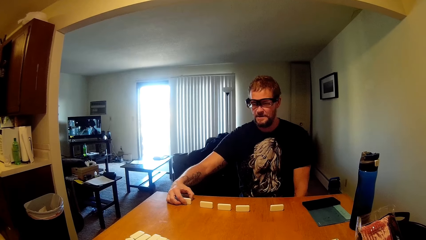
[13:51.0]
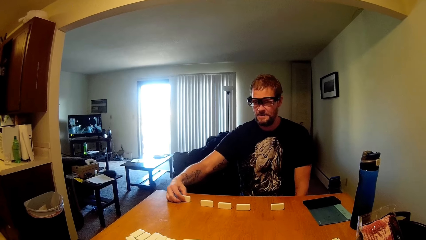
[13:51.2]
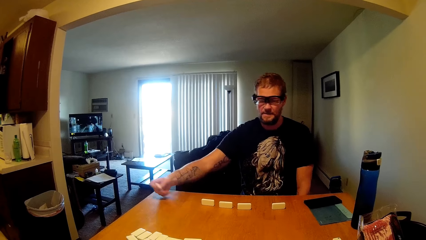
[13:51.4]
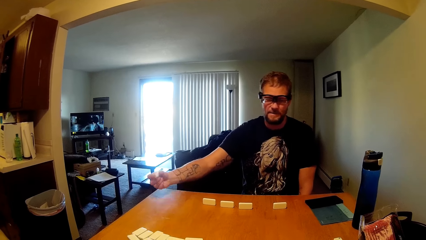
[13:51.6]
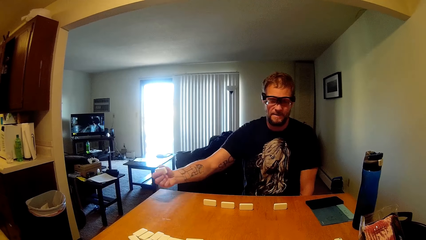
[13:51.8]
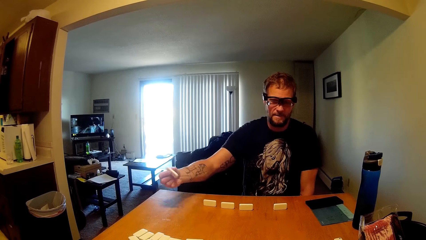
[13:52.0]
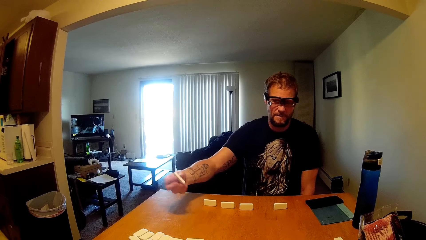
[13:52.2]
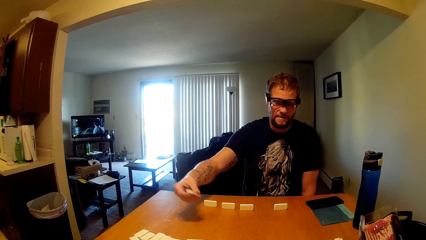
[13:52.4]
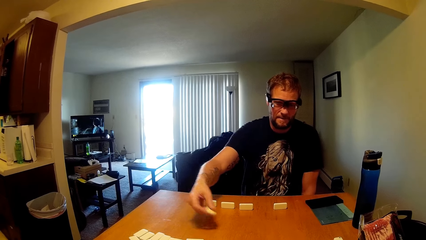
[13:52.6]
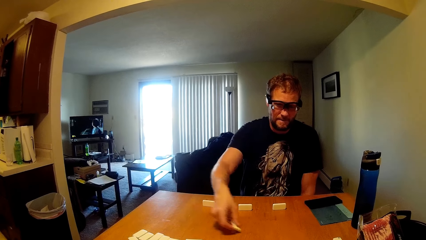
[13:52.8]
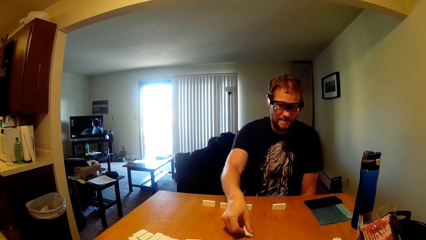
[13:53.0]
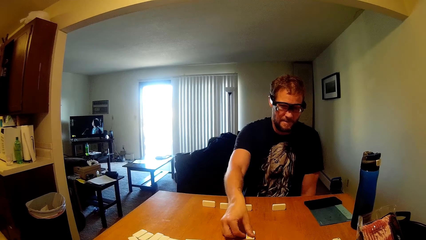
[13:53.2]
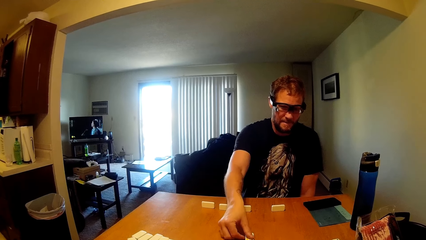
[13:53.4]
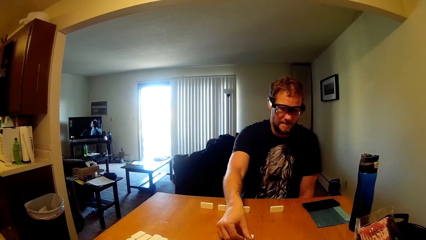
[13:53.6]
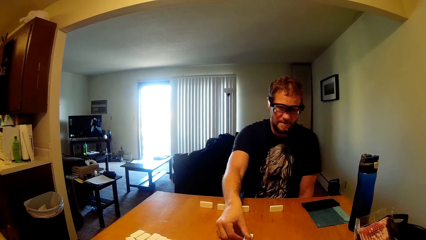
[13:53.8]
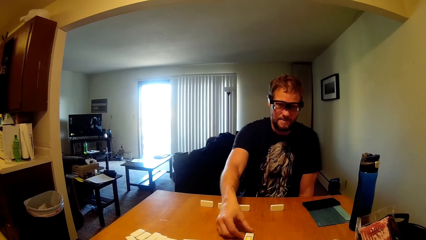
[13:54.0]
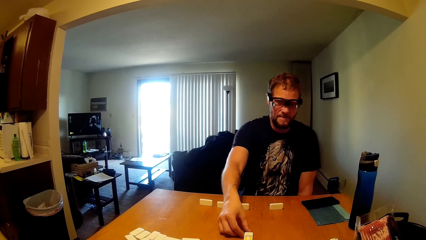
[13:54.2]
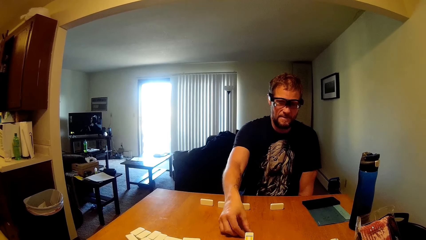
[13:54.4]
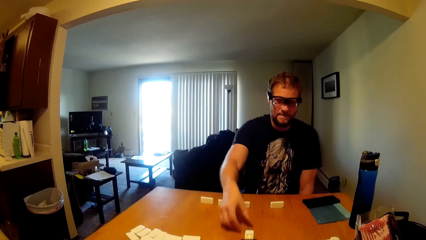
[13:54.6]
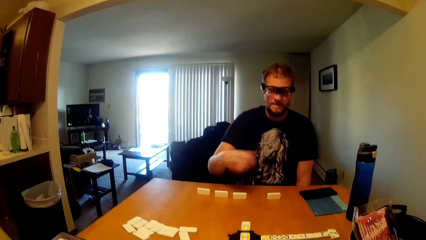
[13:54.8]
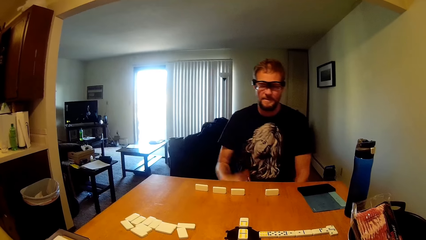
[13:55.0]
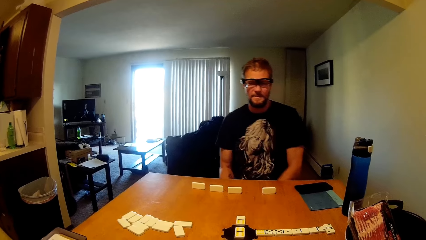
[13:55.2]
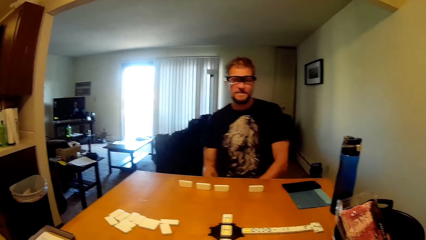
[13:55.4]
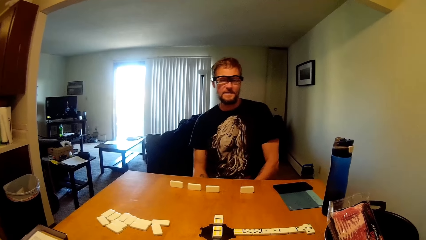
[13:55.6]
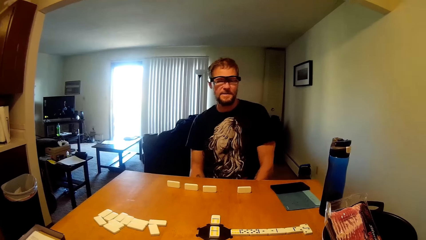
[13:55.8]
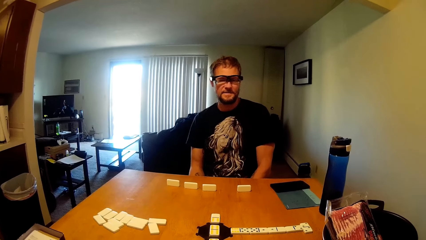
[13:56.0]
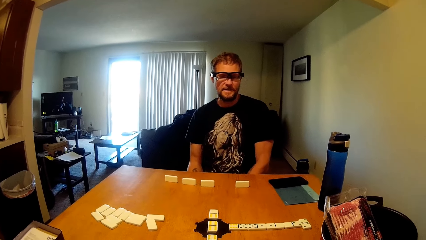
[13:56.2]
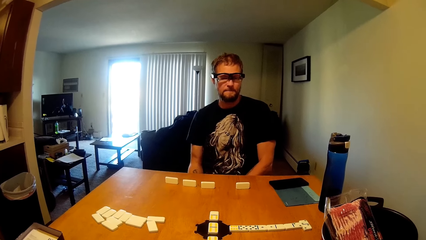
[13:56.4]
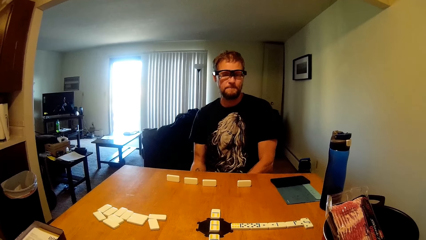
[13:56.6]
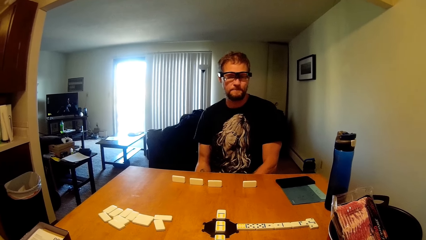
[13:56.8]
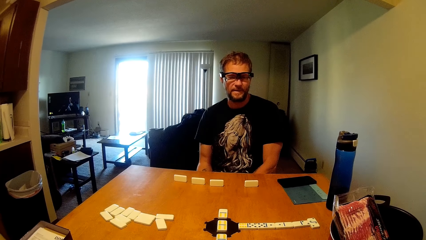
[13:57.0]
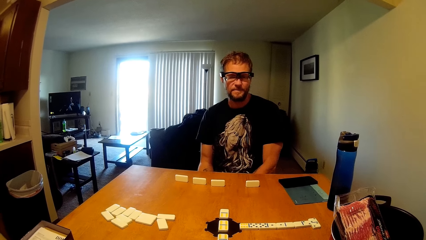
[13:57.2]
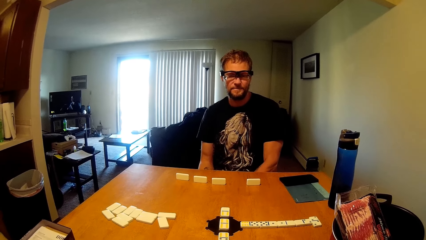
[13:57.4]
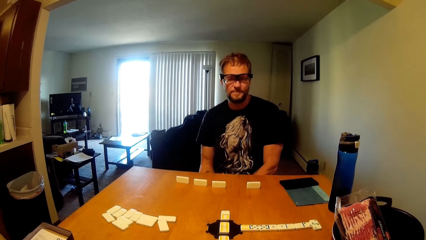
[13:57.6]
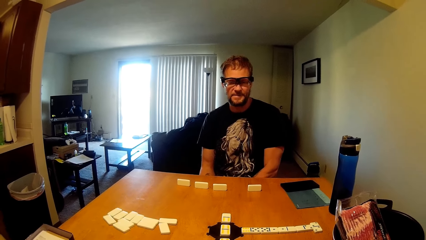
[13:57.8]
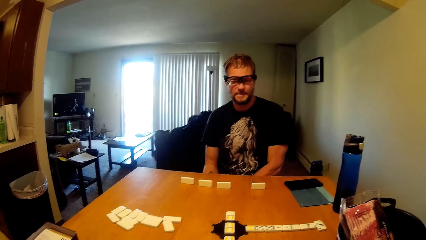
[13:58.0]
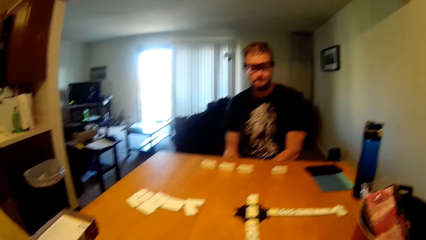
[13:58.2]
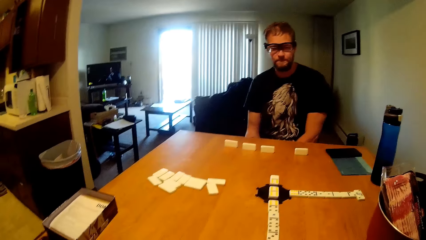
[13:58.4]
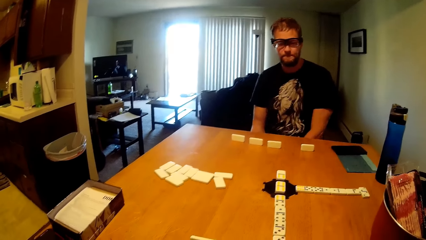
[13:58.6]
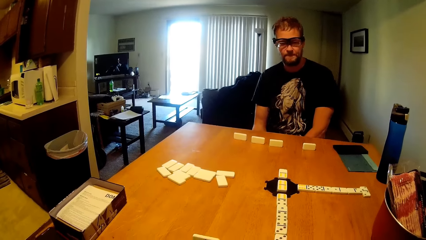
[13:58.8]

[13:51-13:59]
A man picks a domino block. The man plays the domino on the table waiting for the camera wearer's move.

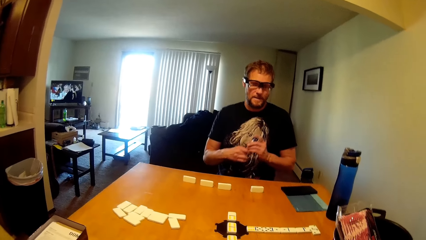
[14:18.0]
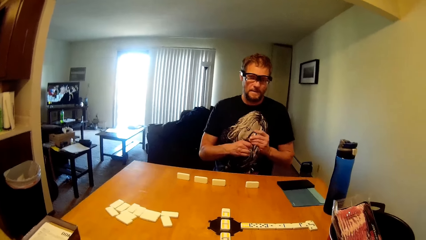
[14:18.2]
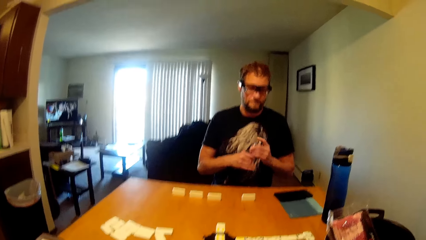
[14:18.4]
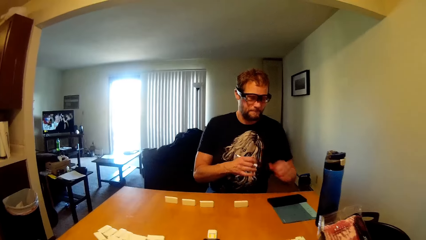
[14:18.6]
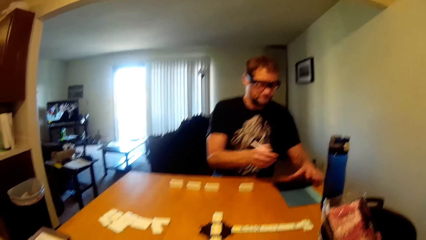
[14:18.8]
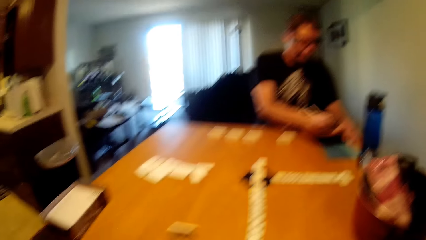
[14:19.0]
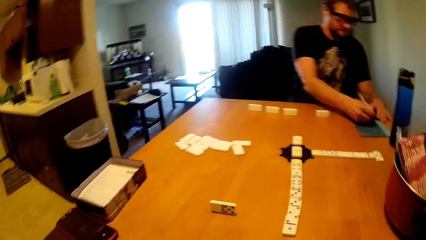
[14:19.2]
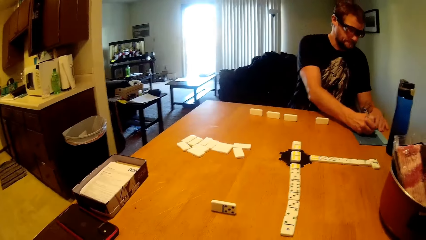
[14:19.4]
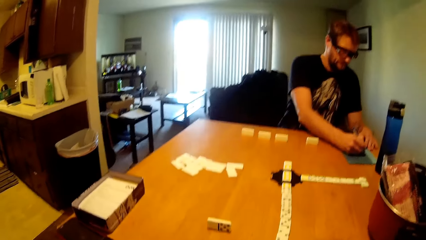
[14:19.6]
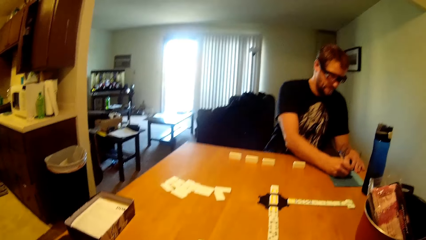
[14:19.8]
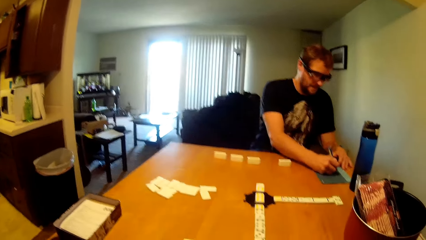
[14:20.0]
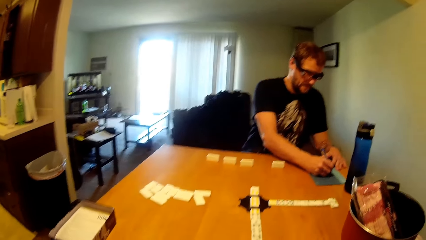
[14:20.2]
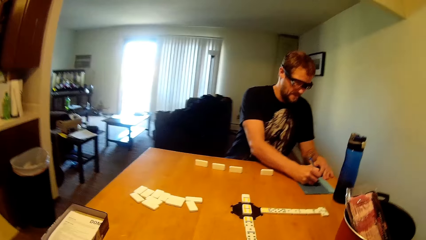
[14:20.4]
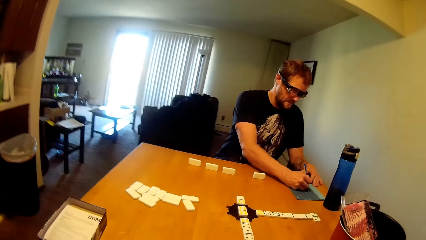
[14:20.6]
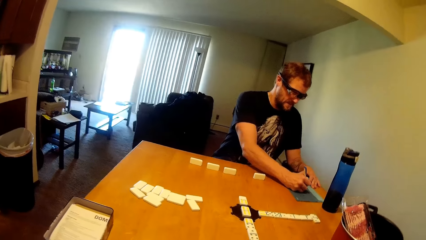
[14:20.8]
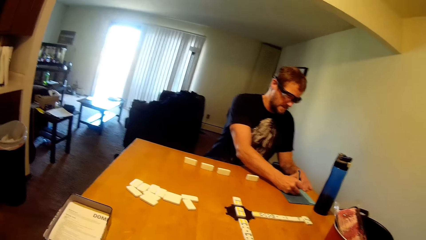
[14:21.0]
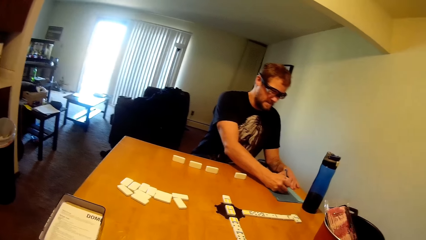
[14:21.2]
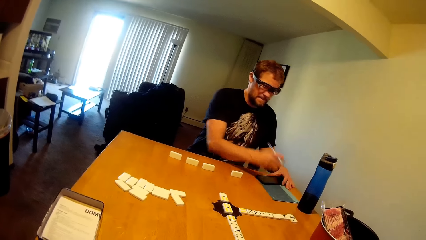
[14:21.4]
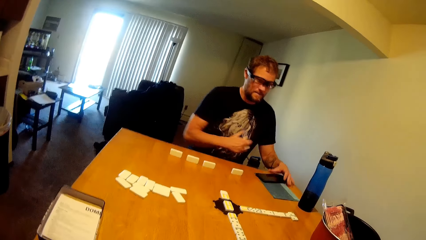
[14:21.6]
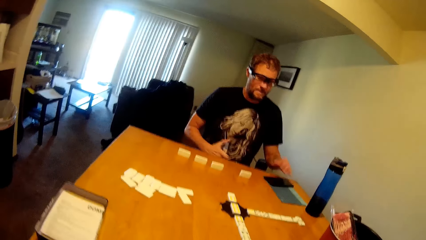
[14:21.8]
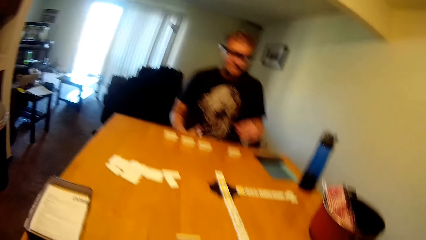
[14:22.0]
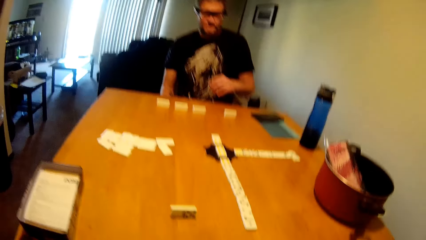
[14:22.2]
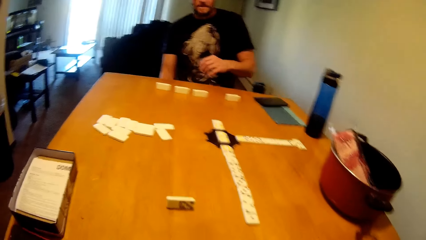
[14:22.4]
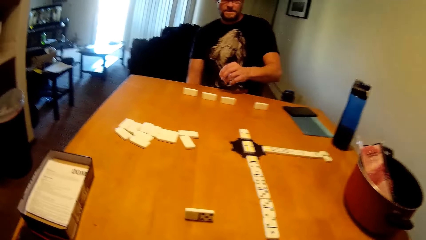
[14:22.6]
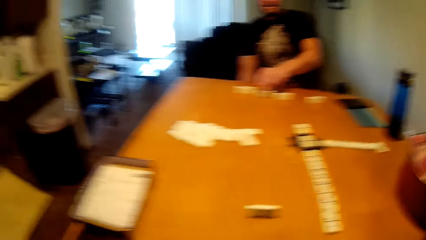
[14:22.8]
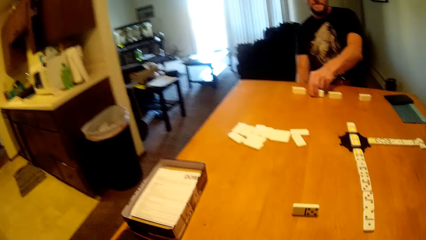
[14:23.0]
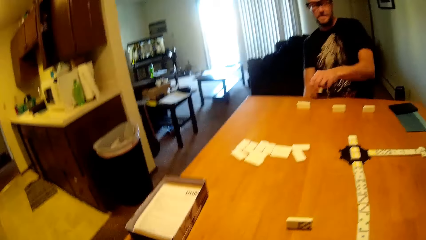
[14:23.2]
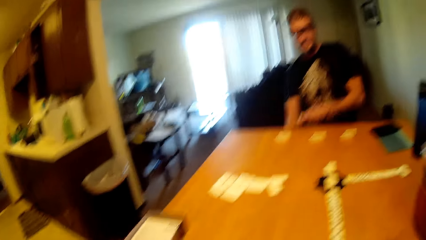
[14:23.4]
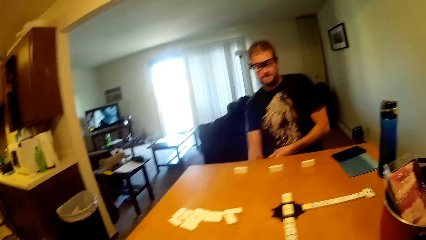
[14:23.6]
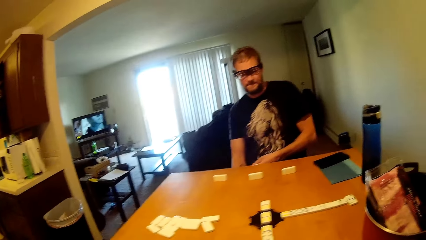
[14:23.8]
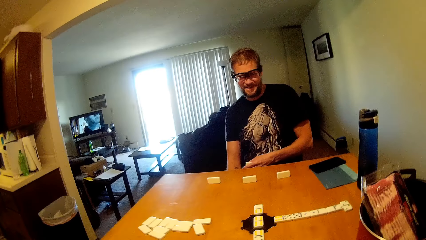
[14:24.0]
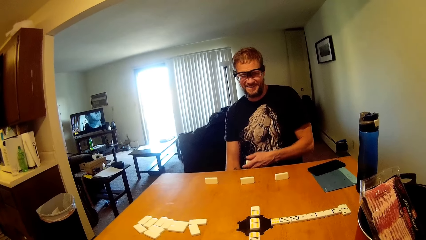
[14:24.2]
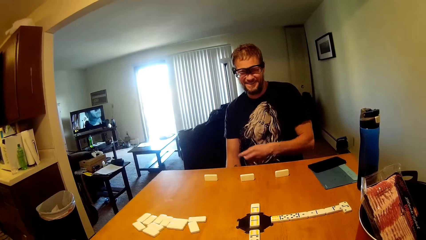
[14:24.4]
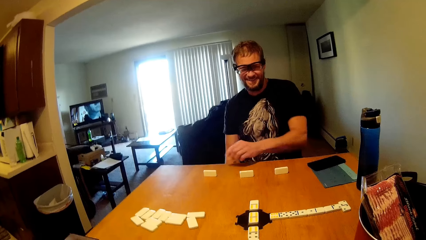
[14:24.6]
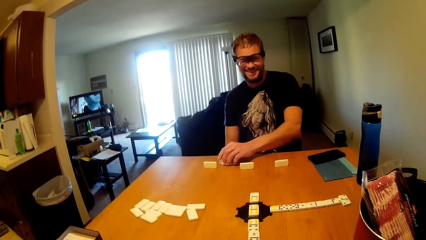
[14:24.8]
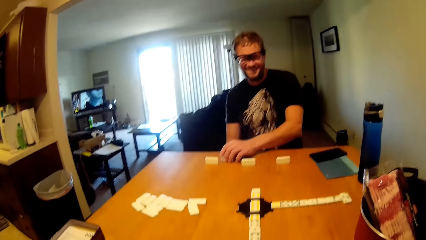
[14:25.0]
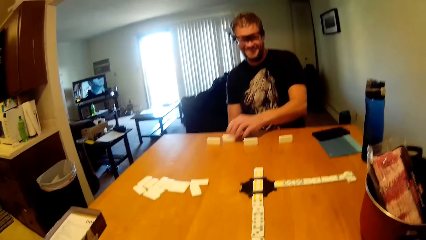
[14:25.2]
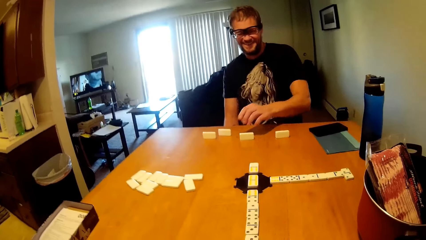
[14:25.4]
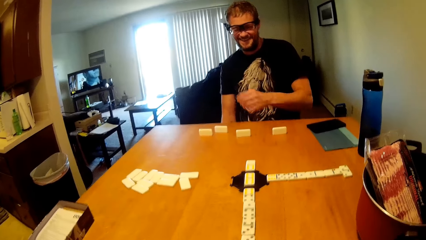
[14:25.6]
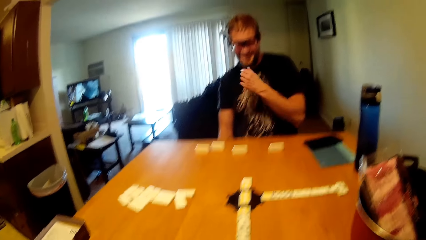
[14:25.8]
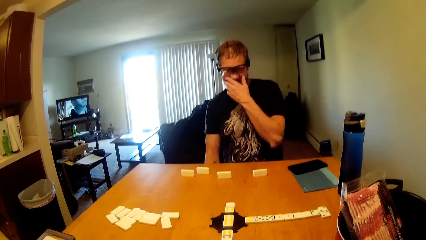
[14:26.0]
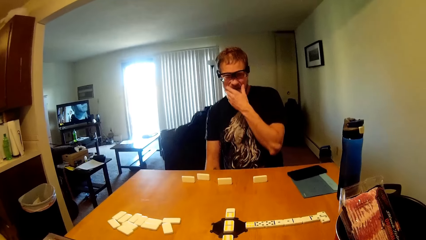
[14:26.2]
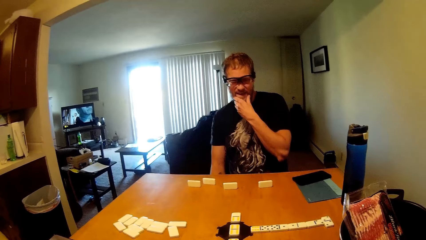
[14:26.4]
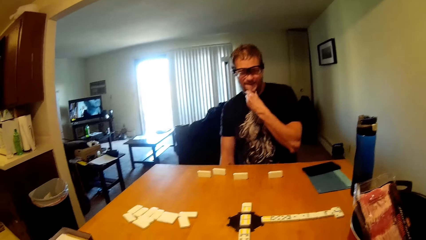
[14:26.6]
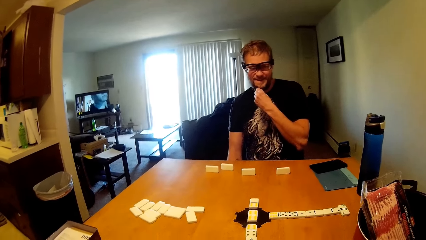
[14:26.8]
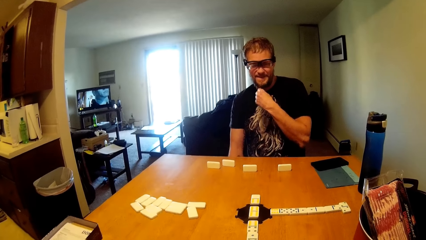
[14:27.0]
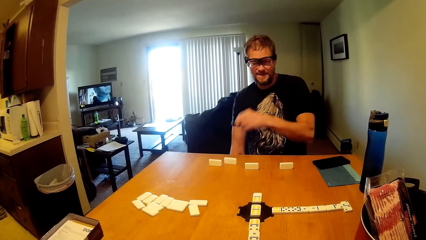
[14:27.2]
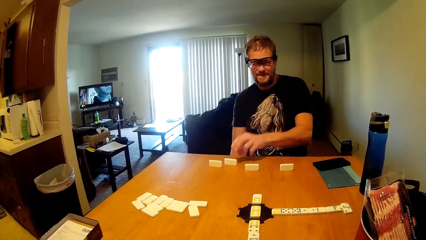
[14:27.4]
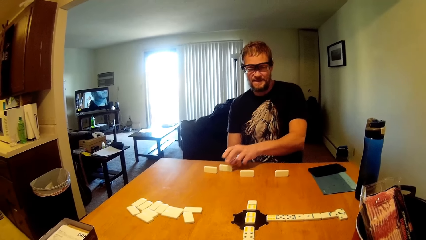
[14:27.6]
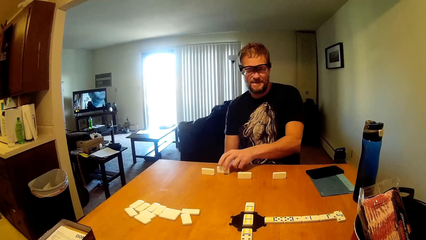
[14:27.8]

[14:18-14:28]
A man writes on a paper using a pen. The man picks a domino block. He checks the domino. He puts the block on the table. He touches his face.
